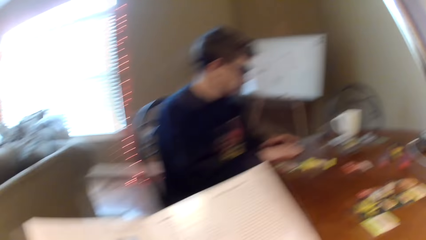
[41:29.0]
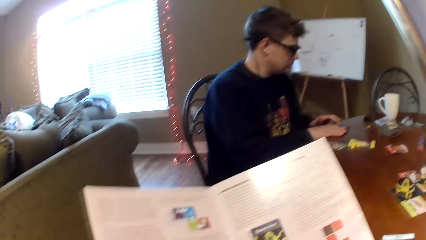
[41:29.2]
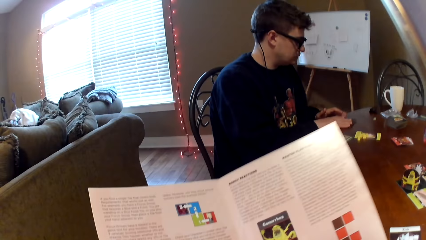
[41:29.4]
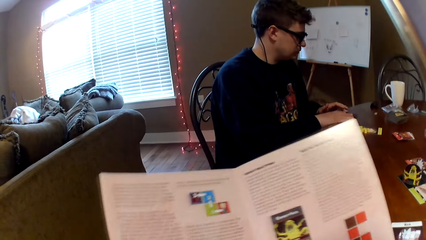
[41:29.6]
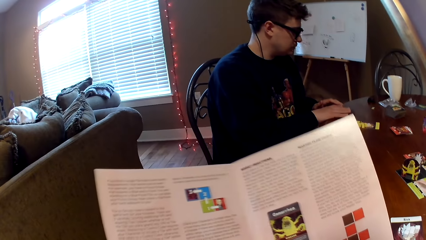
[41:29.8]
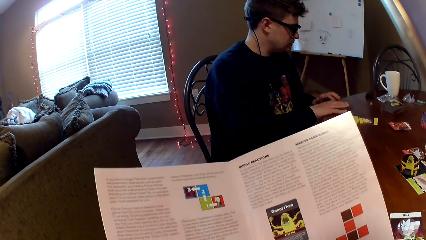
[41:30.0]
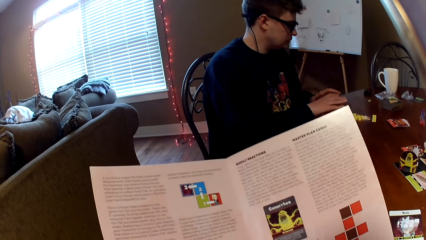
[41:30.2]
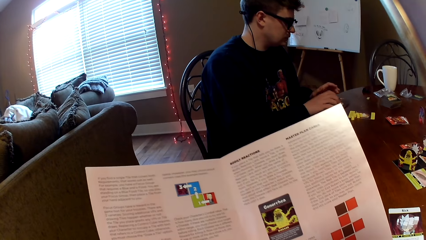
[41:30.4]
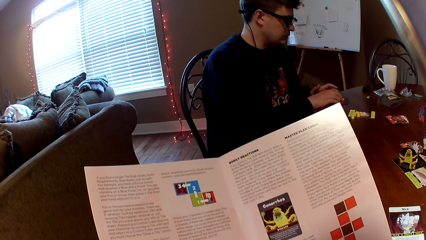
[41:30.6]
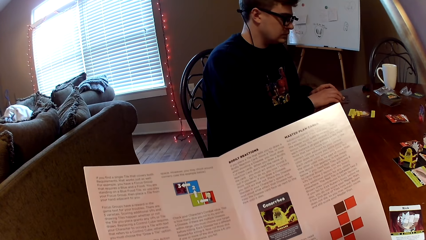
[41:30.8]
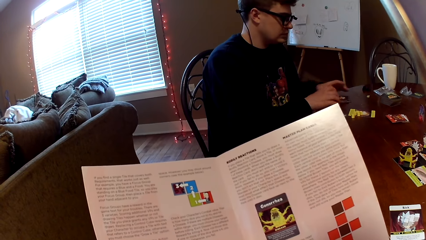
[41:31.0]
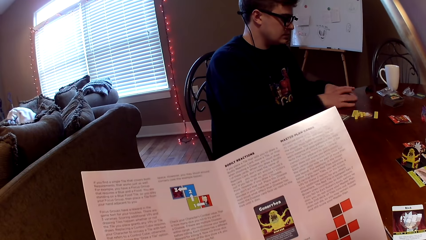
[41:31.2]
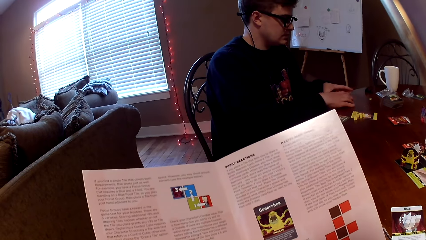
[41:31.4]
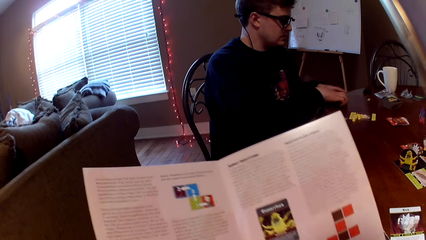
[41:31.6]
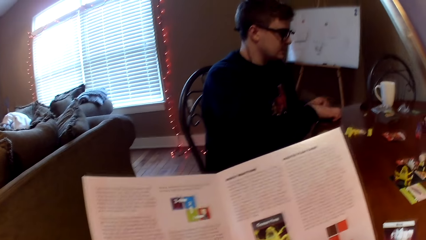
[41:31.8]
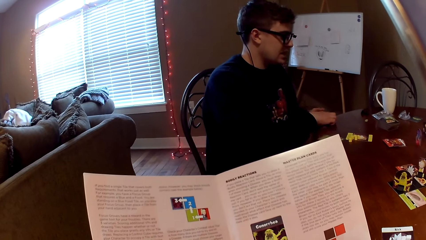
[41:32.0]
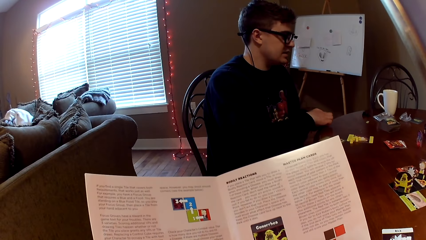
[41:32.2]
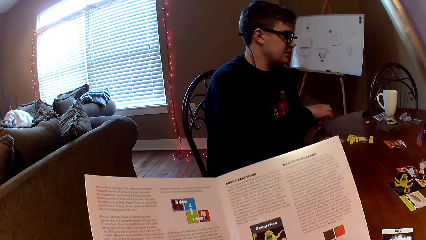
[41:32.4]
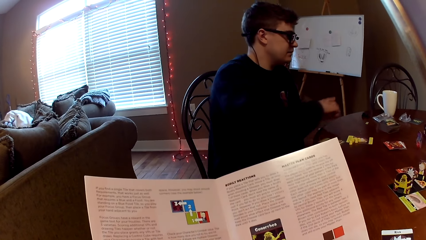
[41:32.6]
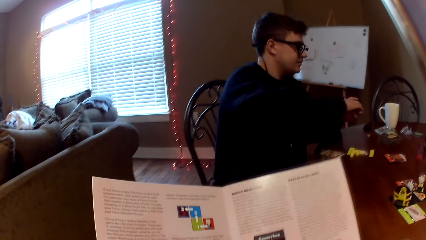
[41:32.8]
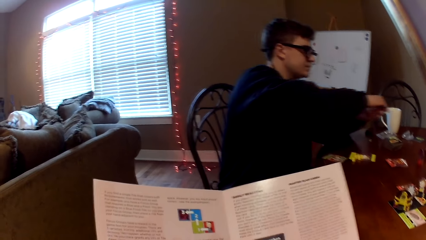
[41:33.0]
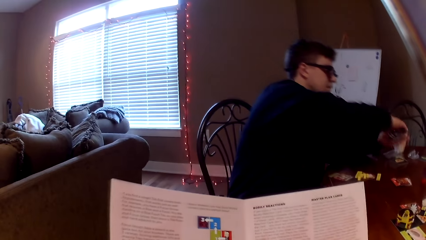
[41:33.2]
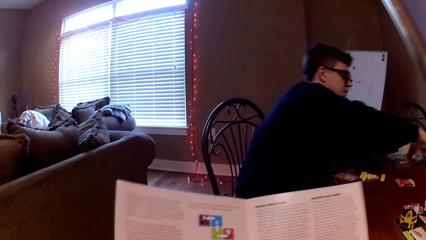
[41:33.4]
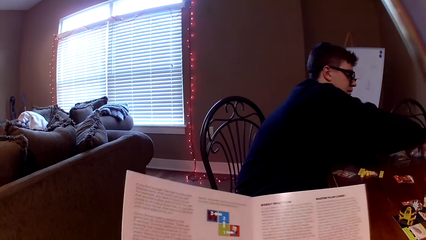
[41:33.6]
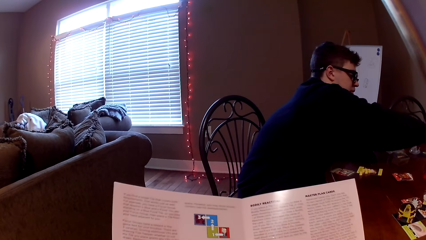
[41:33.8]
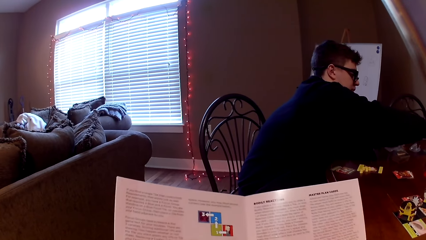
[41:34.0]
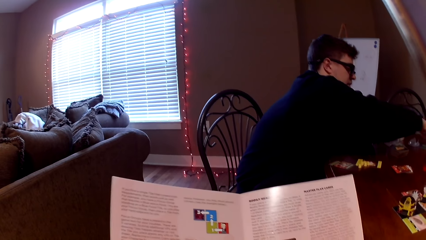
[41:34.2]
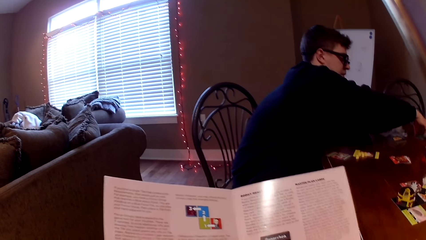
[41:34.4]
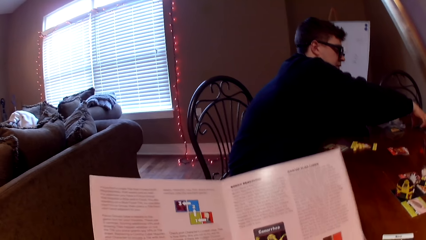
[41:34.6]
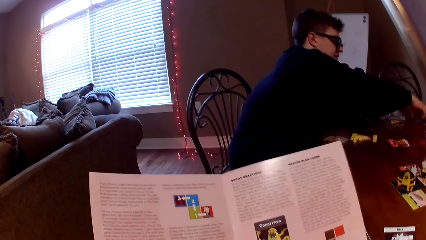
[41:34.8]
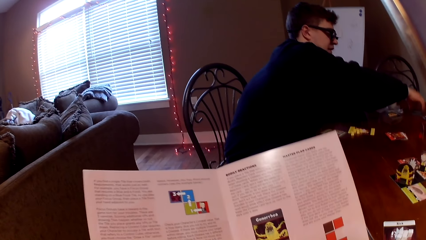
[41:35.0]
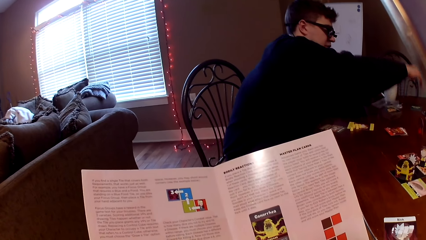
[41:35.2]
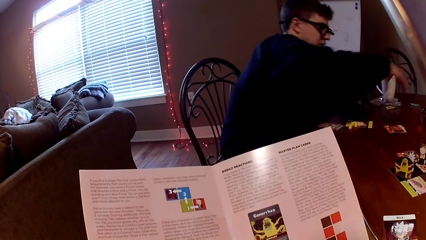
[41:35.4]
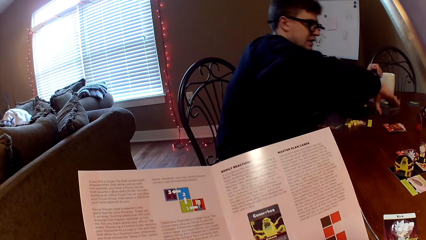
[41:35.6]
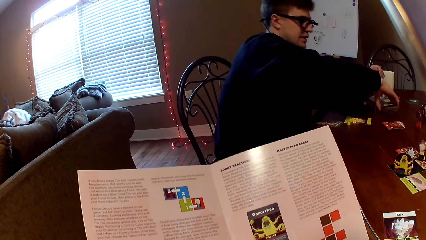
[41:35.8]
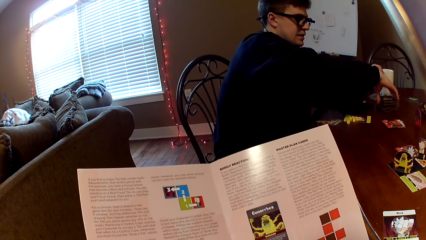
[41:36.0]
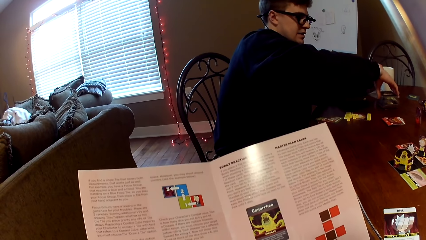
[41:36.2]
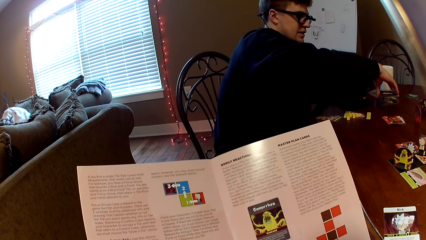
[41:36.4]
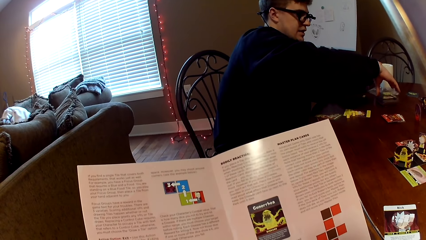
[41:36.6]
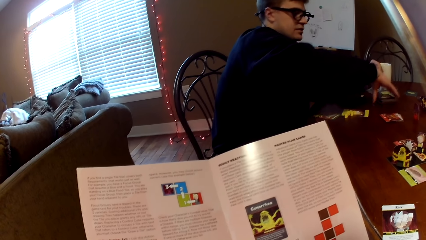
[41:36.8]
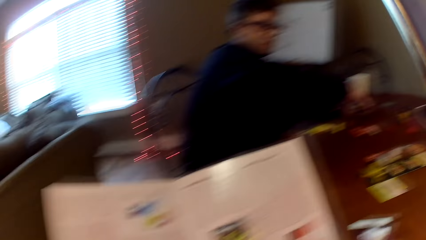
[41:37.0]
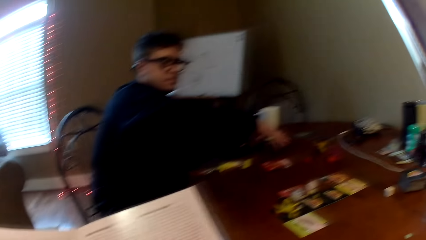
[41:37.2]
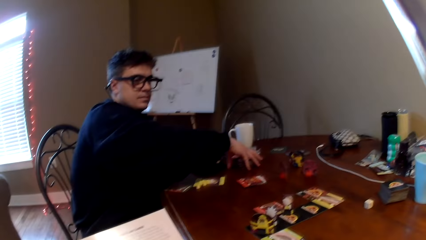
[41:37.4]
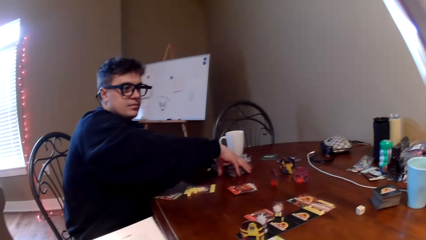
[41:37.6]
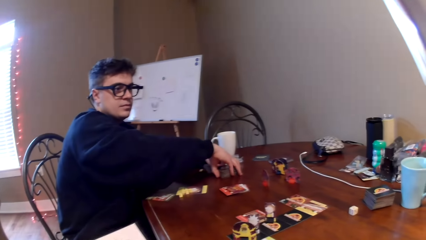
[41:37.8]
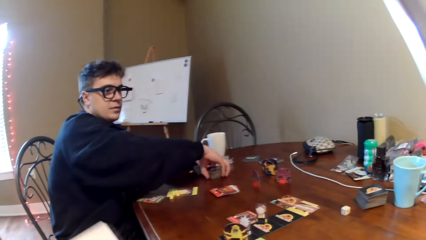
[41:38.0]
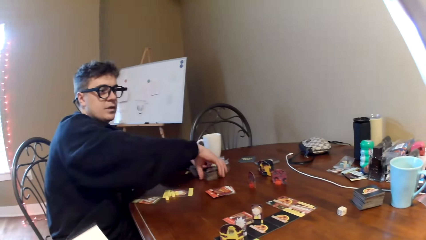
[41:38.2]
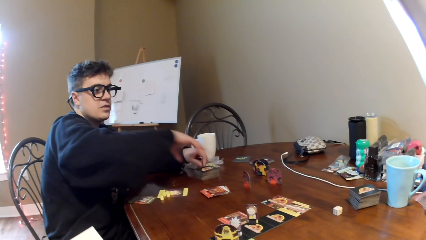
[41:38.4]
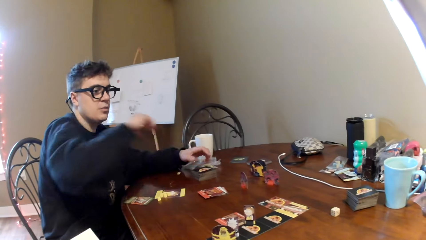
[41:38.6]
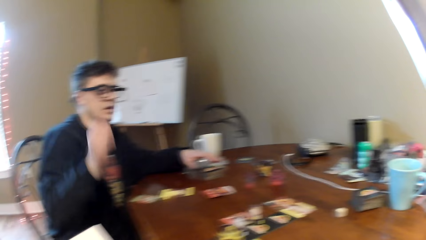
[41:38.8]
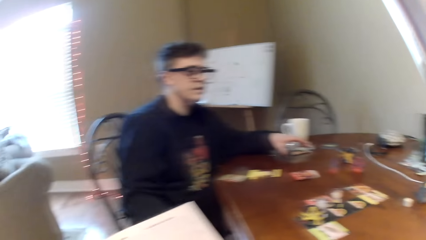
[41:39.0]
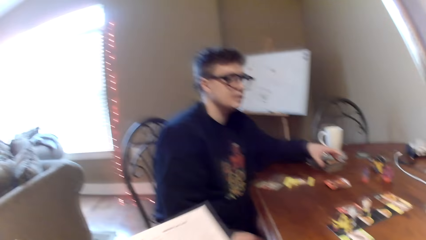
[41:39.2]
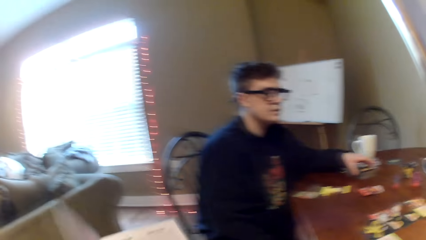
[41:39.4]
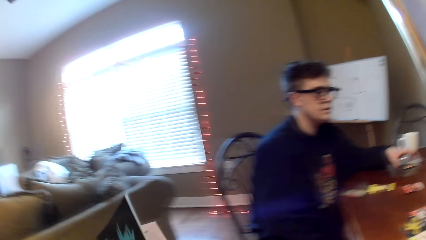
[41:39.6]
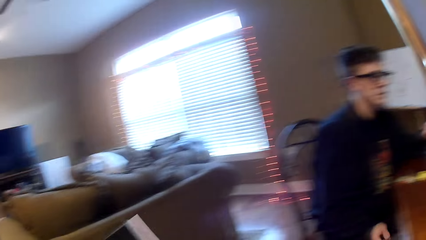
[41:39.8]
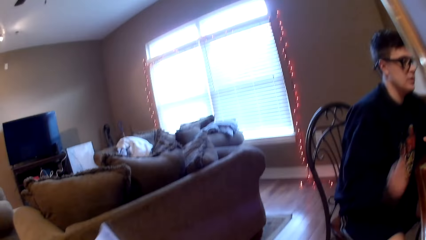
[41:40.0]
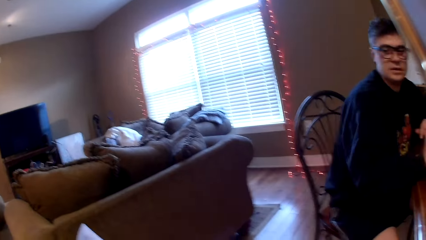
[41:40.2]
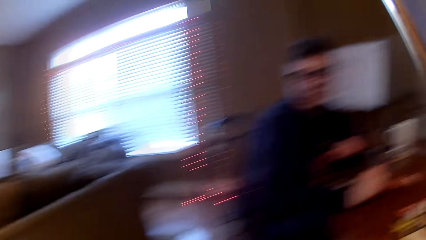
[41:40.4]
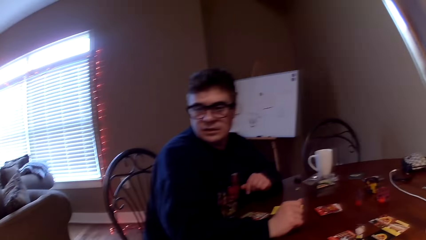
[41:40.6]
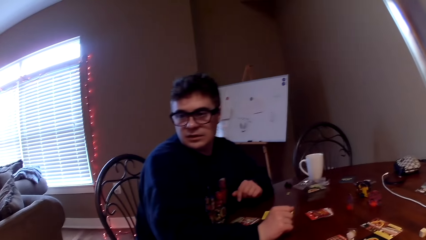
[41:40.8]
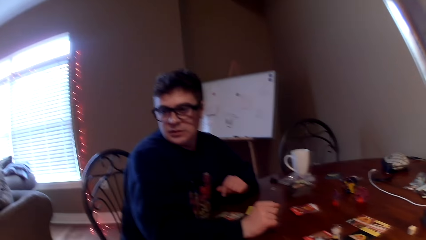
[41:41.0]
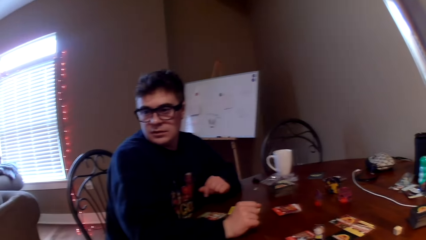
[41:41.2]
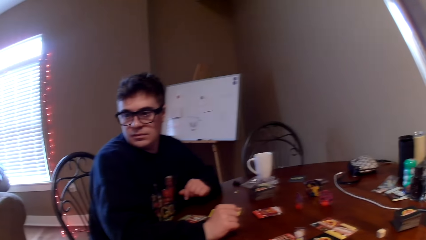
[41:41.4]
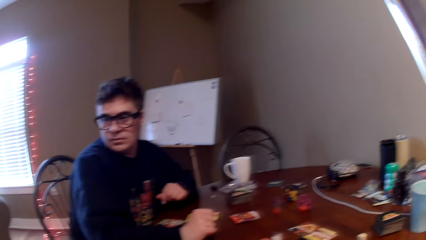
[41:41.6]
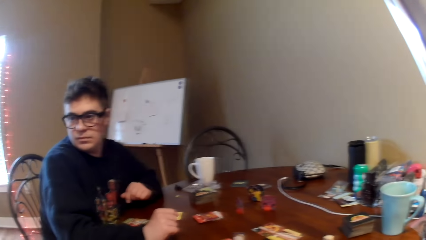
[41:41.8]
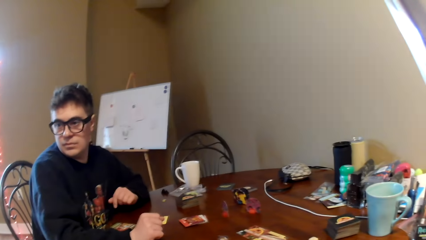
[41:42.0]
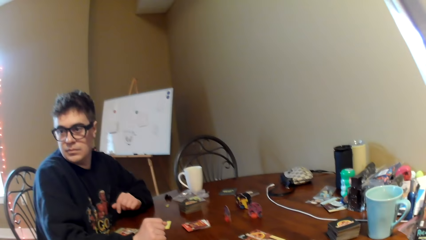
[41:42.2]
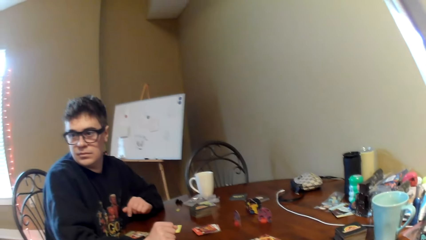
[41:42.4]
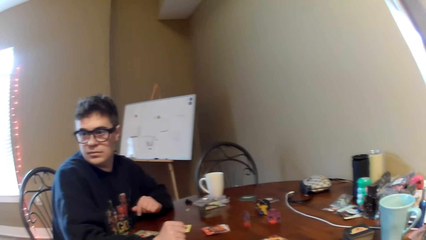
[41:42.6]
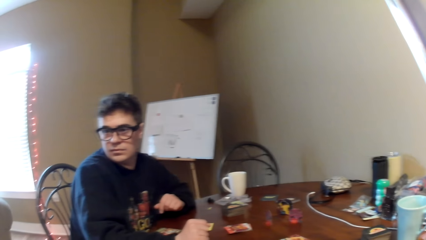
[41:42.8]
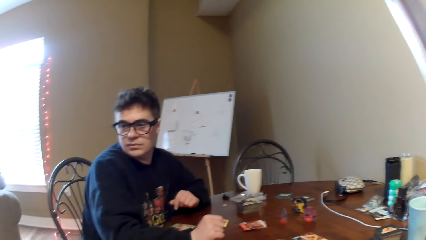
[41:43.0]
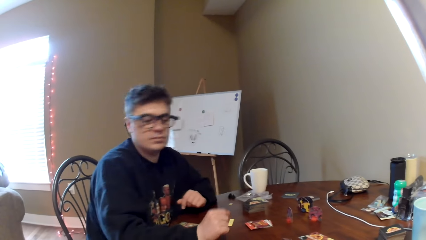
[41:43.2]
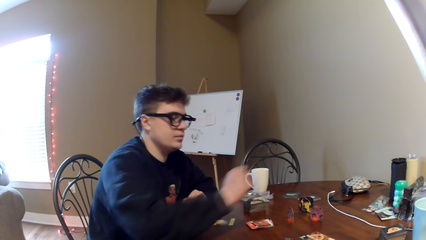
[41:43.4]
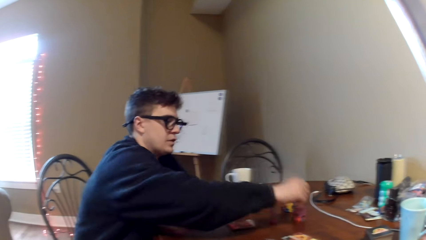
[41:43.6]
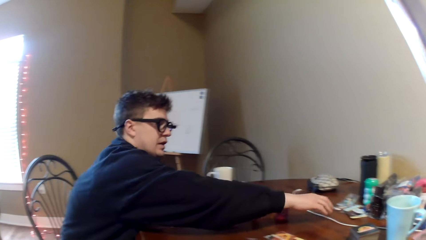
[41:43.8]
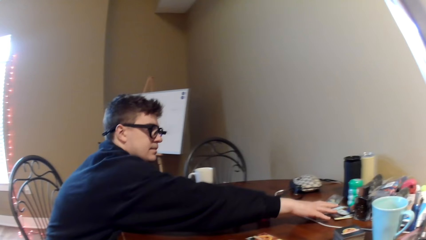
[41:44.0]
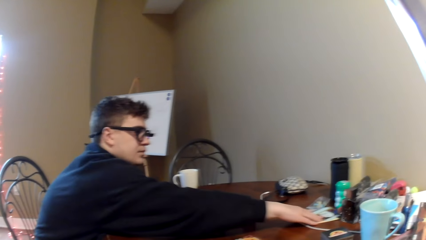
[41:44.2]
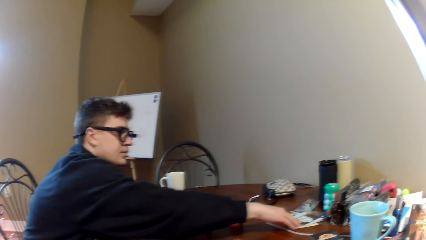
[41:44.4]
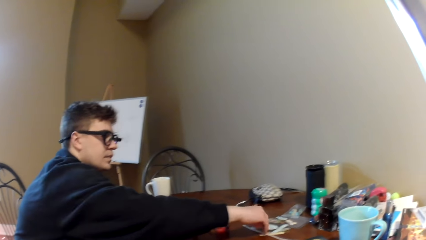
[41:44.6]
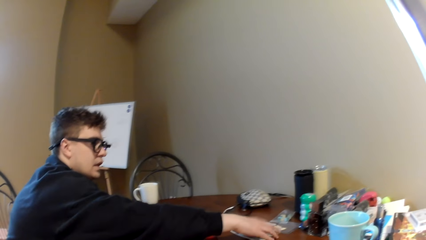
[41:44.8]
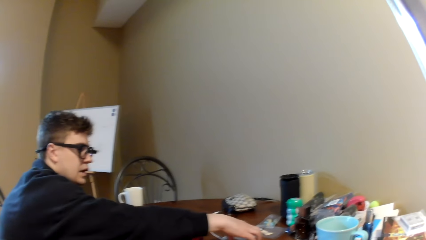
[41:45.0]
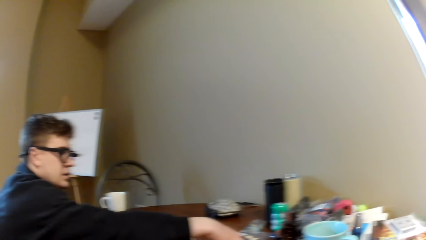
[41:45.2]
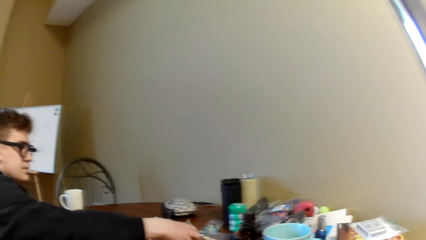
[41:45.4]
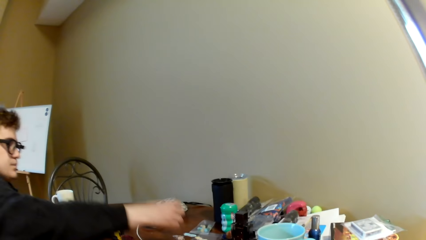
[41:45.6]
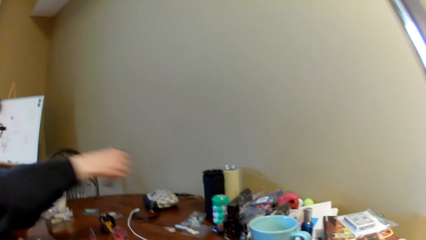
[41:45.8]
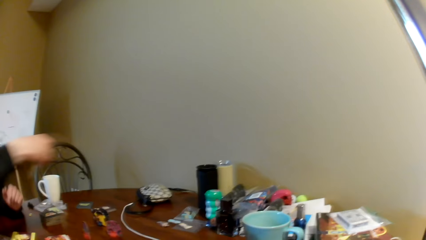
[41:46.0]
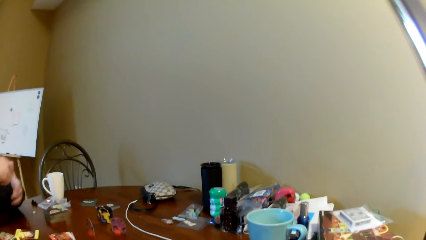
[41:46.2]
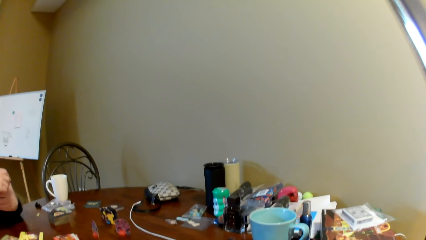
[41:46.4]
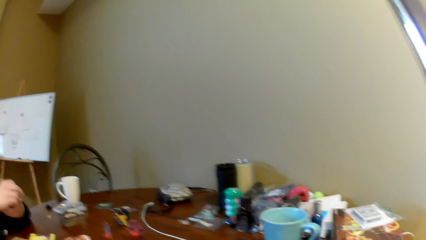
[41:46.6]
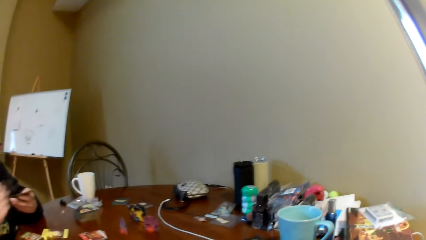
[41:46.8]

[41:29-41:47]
A man spreads the cards on the table. The camera wearer reads a magazine. The man lifts the cards and places the playing card on the table. The camera wearer reads the magazine. The man converses with the camera wearer and holds the cards. The camera wearer looks around. The man stretches his hand on the table, pulls the playing card, picks a card and lifts the playing cards.
